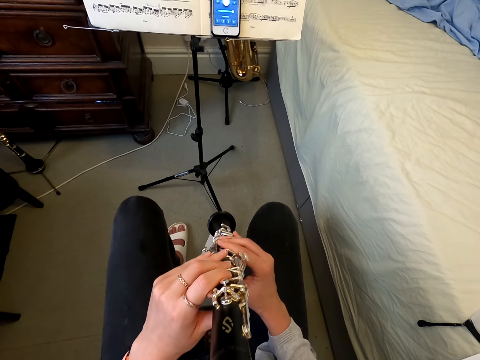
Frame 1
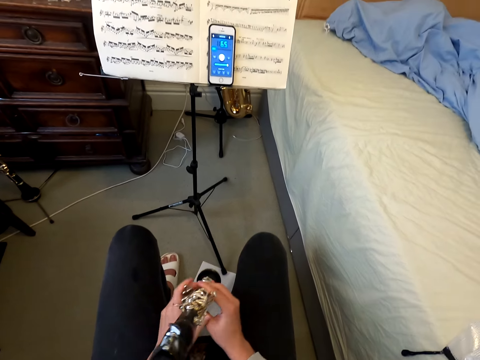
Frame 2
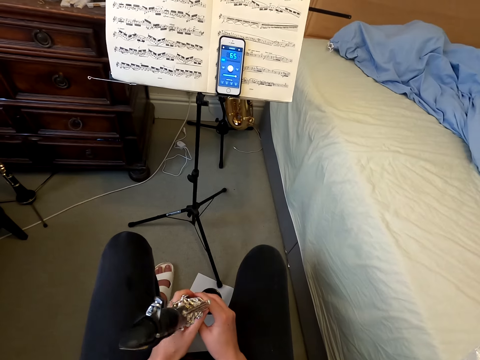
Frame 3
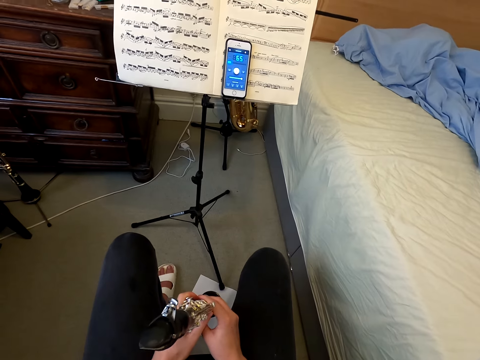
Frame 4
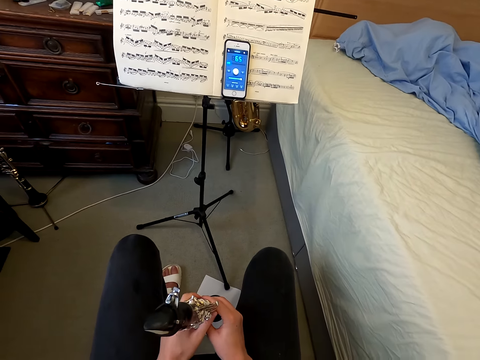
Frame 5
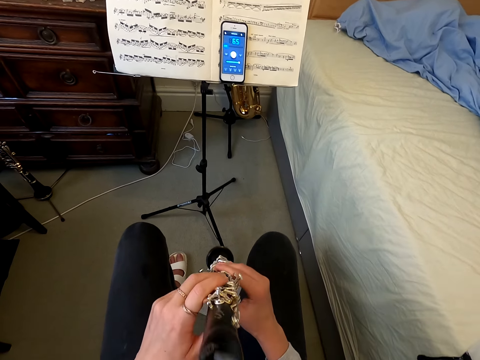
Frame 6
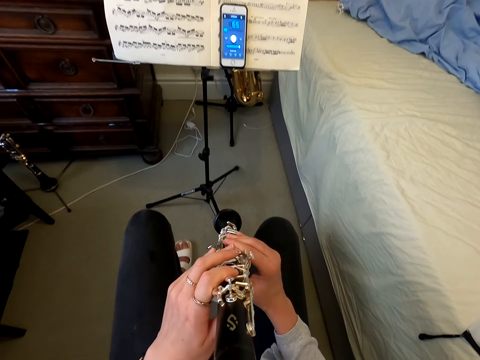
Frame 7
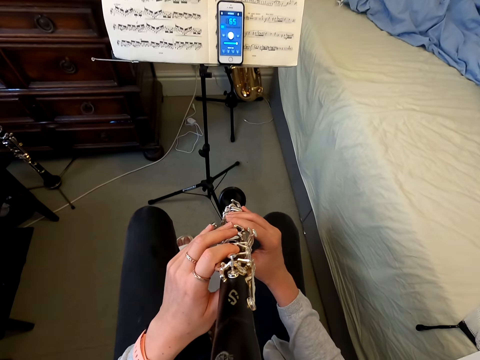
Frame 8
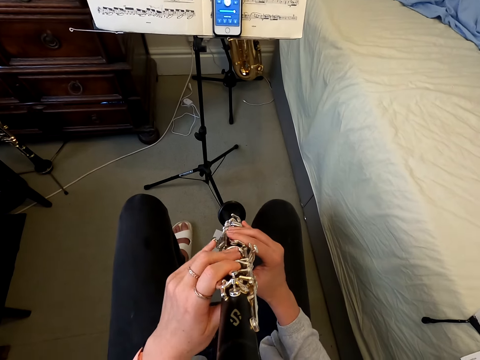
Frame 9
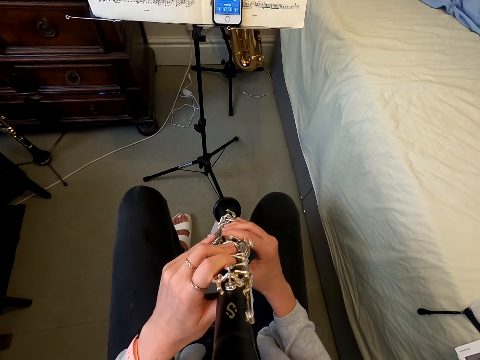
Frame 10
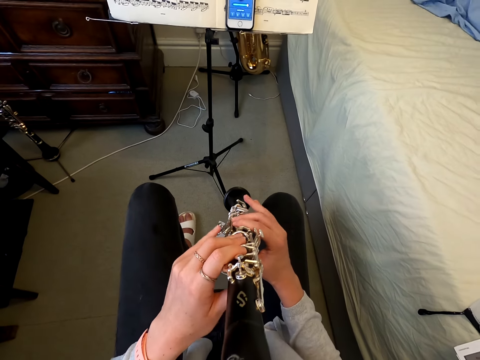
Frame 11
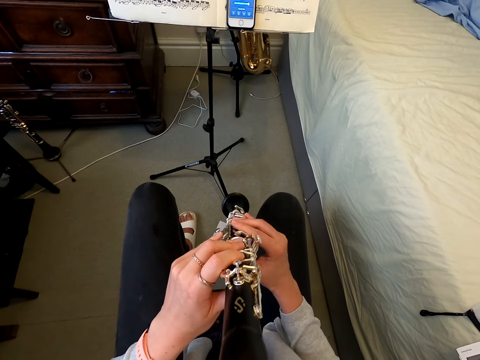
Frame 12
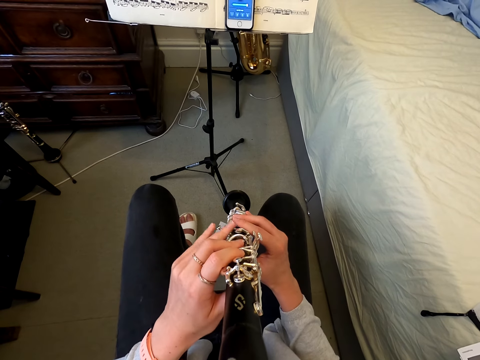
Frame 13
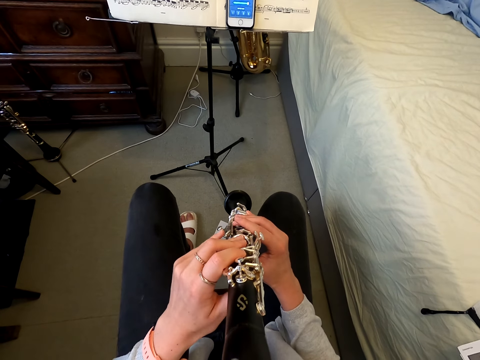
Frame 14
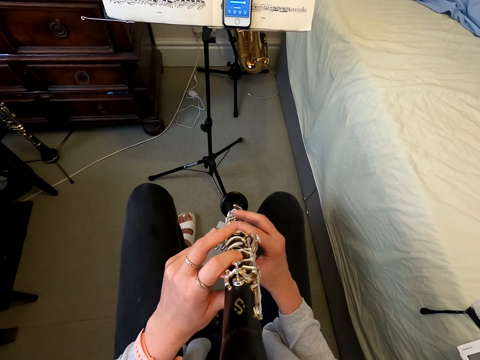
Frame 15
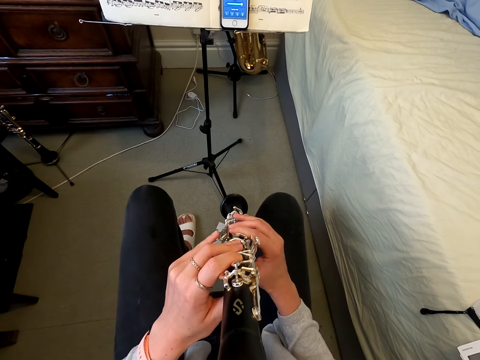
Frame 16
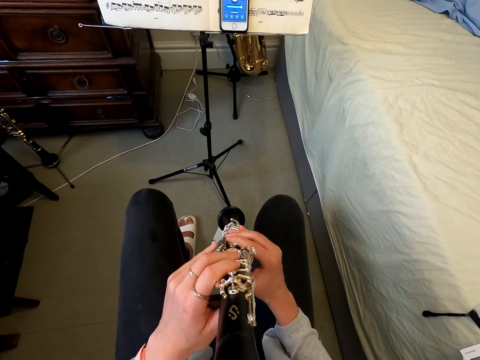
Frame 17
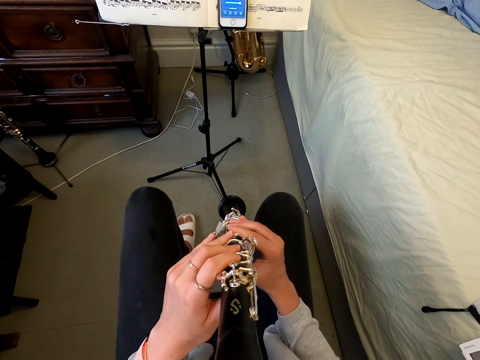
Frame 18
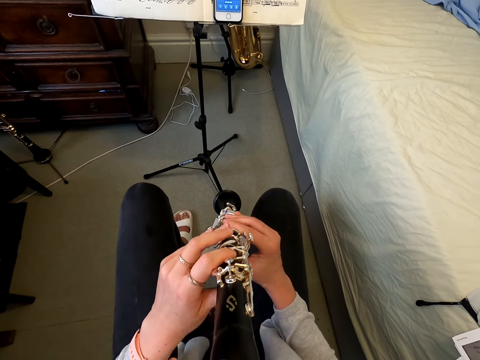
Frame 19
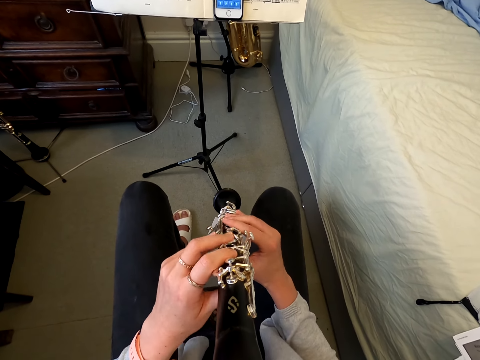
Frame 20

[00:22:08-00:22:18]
The camera wearer holds the instrument. They play the reed instrument.

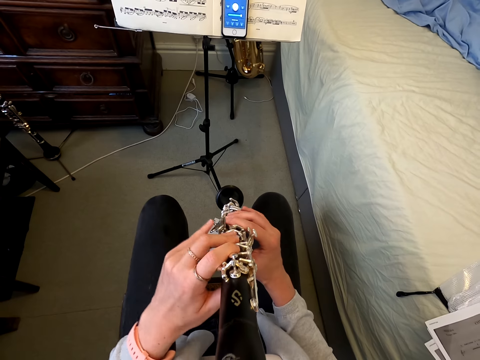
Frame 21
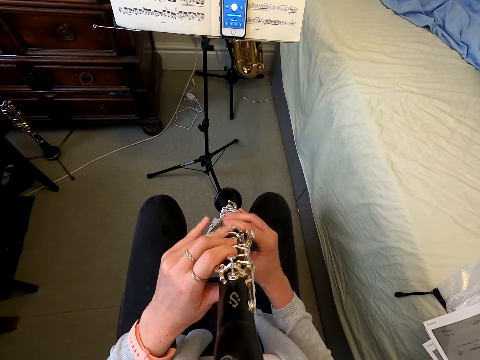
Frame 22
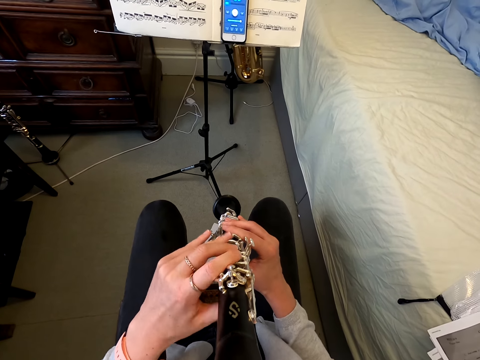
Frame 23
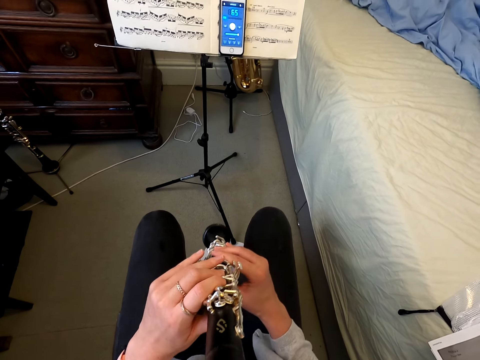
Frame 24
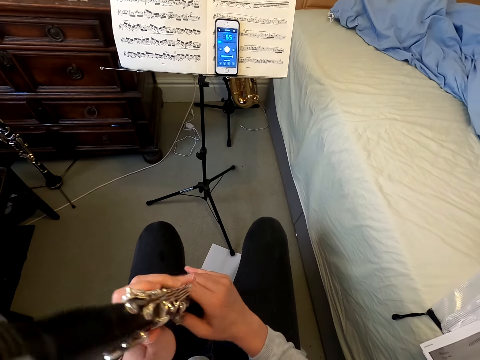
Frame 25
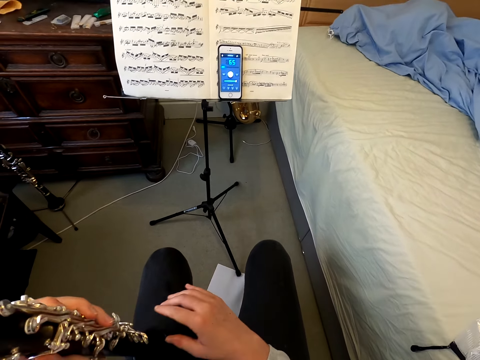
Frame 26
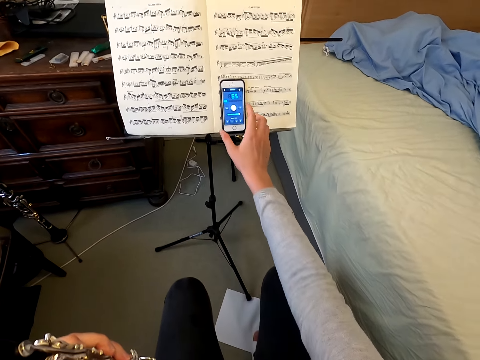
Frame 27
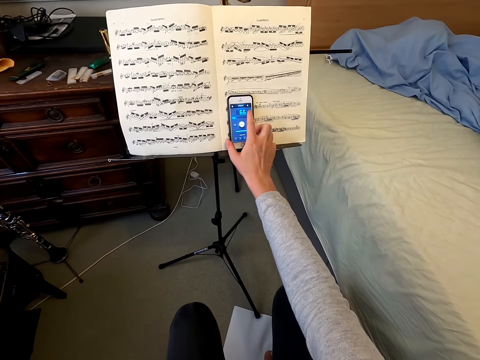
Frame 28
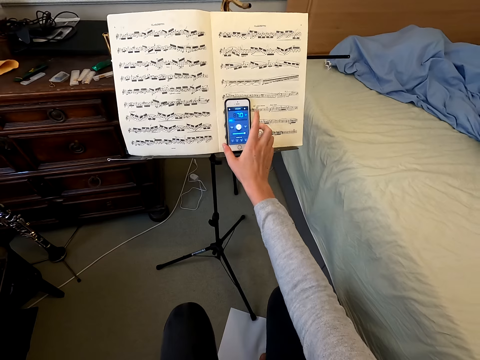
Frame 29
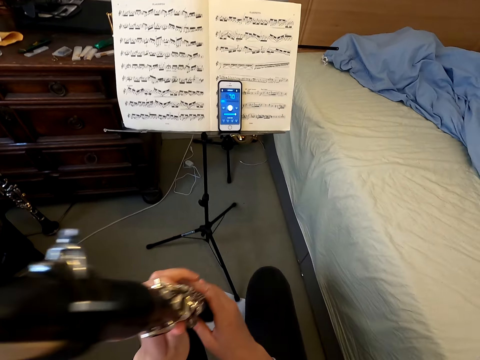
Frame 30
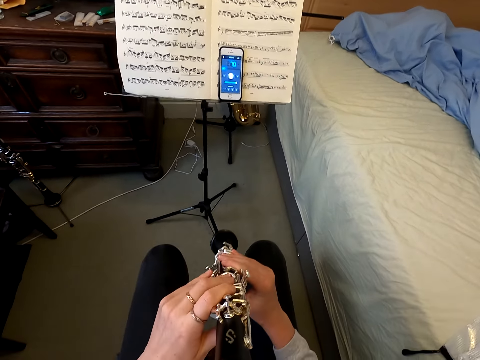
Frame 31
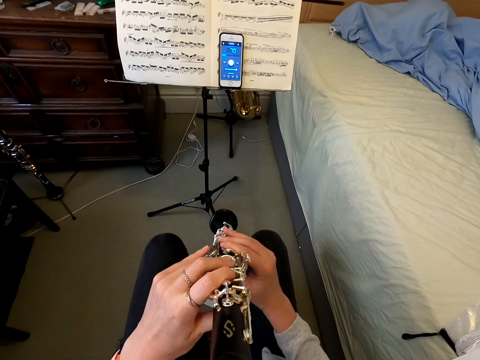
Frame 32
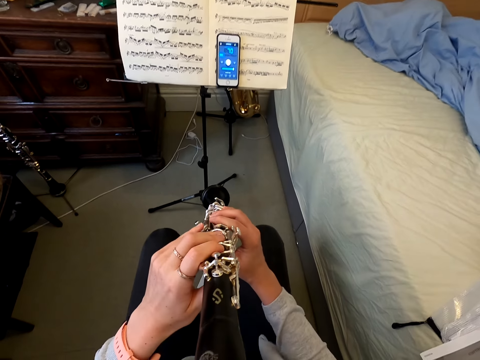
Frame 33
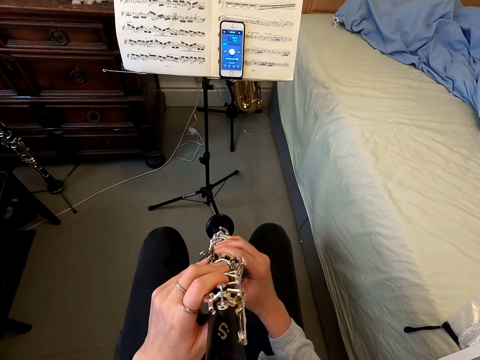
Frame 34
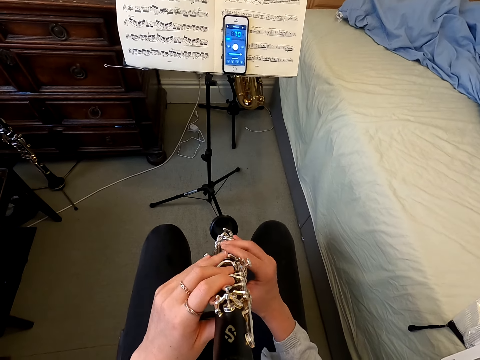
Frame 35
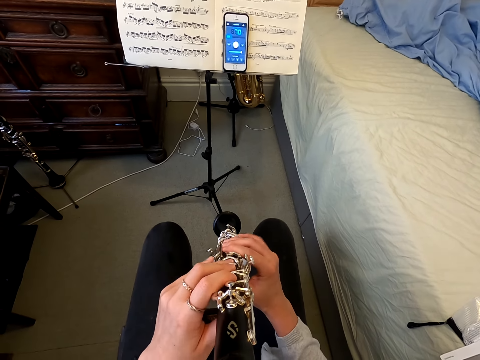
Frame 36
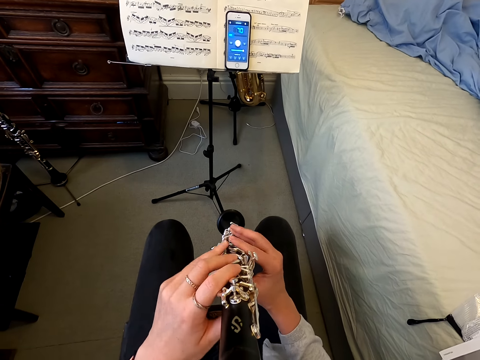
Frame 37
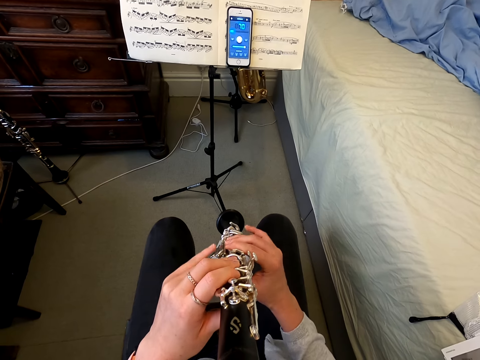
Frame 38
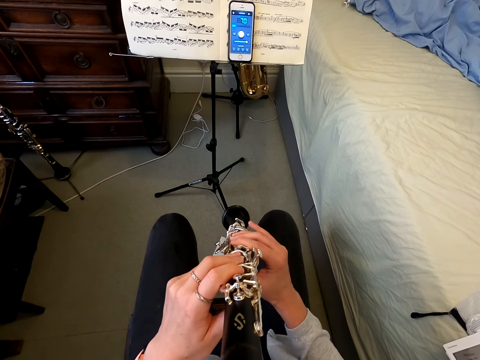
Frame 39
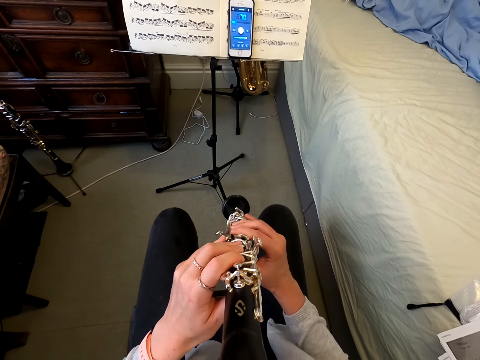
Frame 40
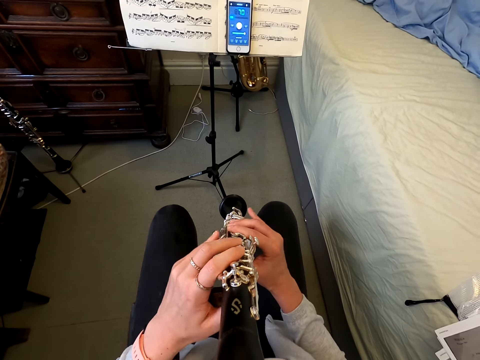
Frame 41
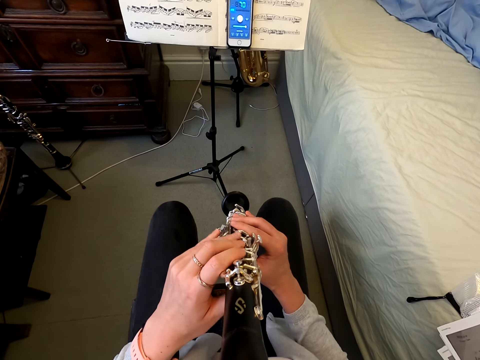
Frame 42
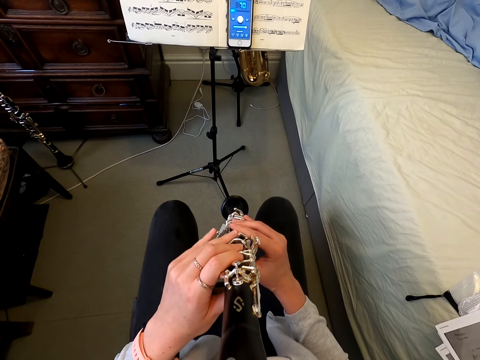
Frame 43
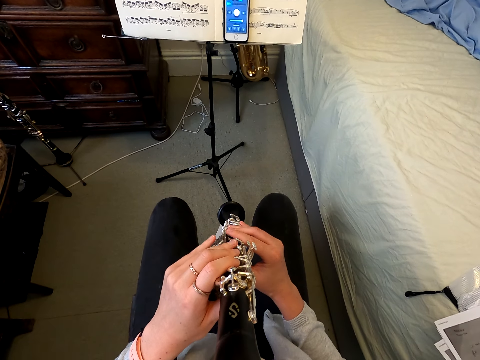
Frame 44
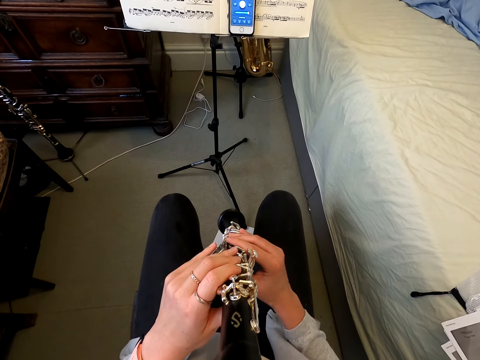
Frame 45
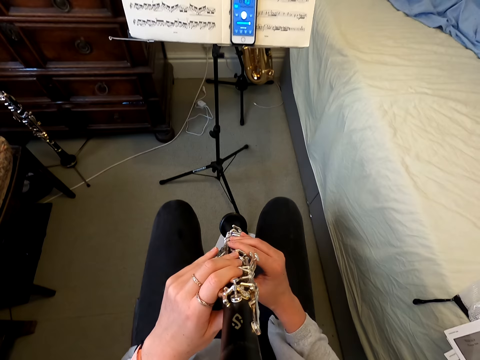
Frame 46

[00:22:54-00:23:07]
The camera wearer removes the clarinet from her mouth. She stops the reed instrument. She touches the cellphone on a book. She uses the phone. She touches the clarinet. She plays the clarinet.

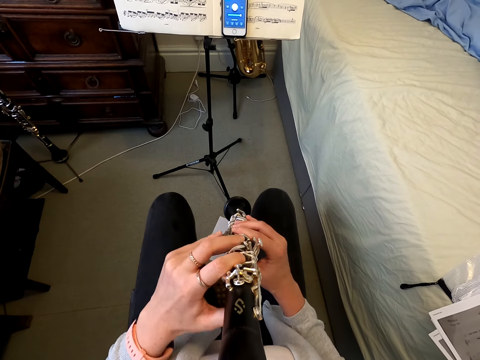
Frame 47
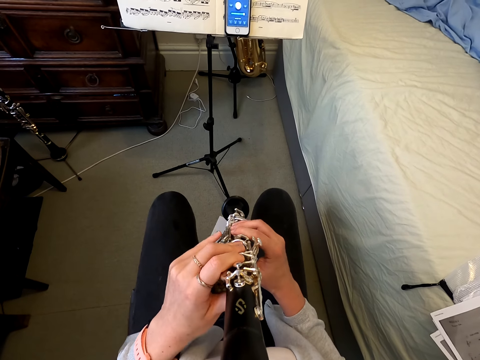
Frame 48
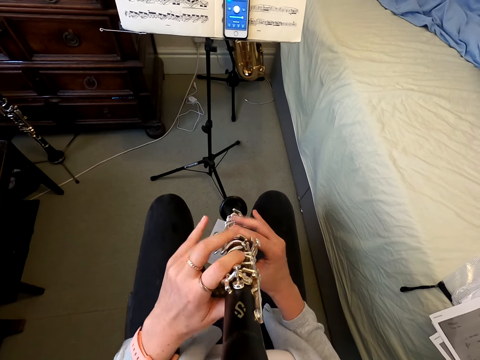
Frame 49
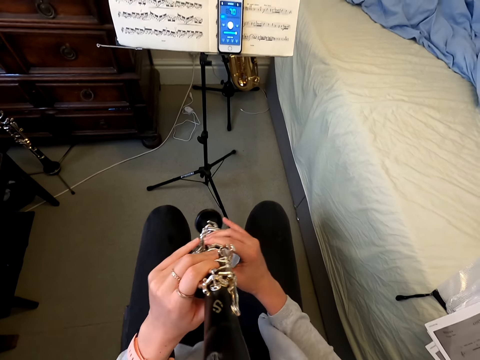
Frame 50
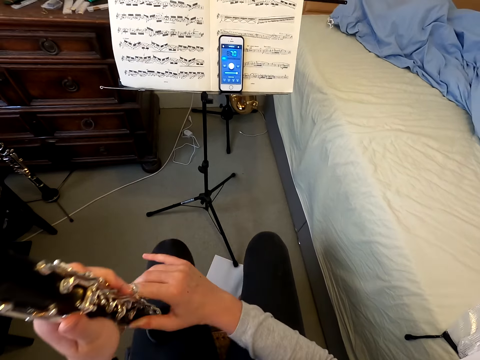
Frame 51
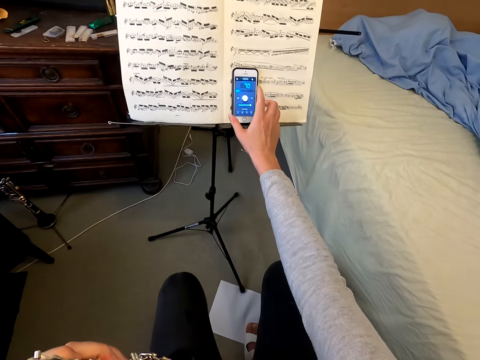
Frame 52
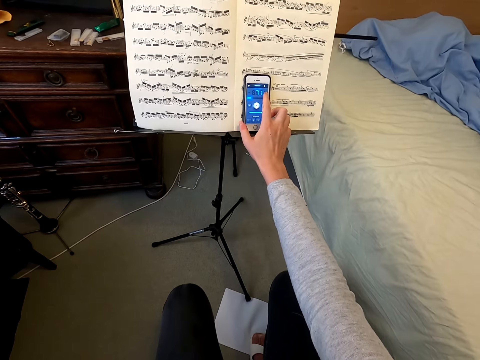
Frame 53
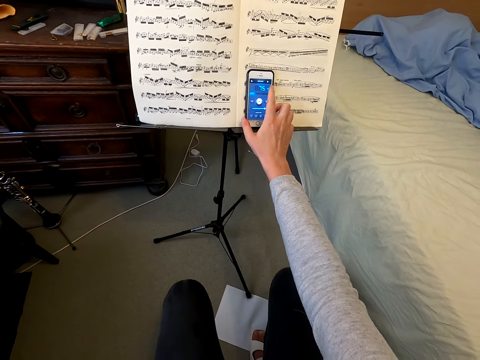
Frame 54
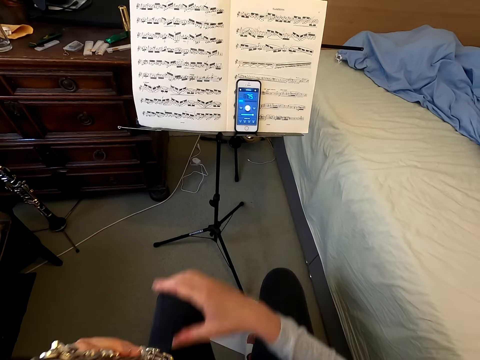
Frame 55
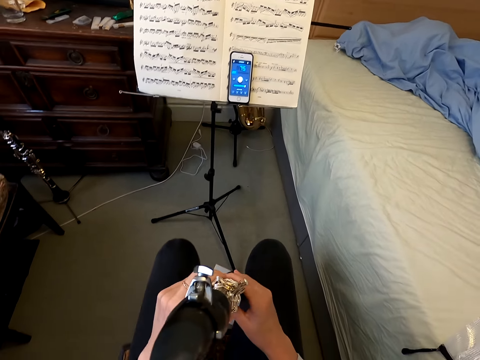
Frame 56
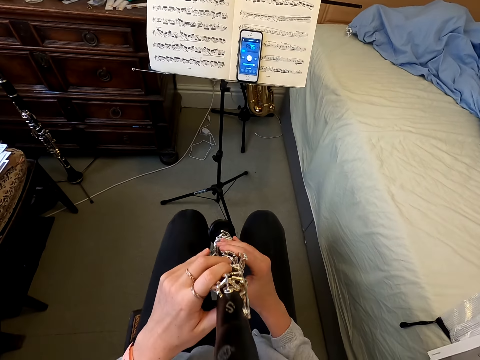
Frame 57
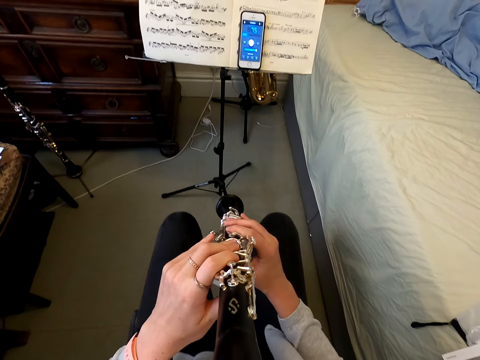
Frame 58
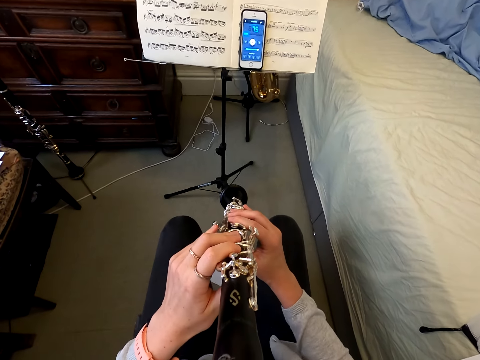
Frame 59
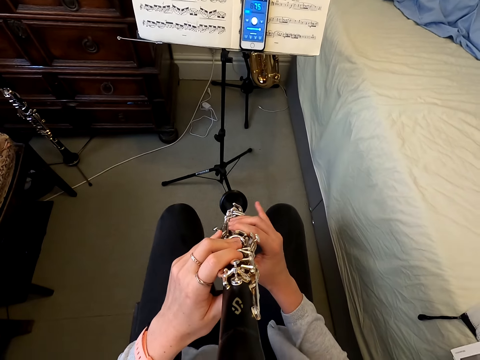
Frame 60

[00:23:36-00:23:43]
The camera wearer moves the reed aside. They touch the cellphone in a book. They use the phone. They touch the clarinet. They play the reed instrument.
